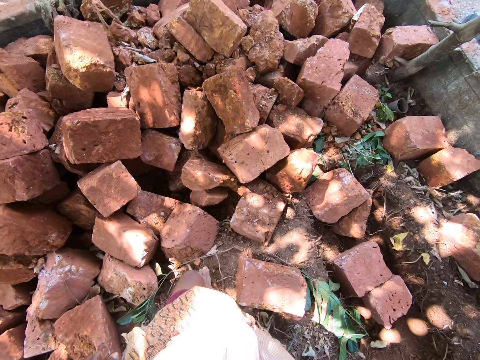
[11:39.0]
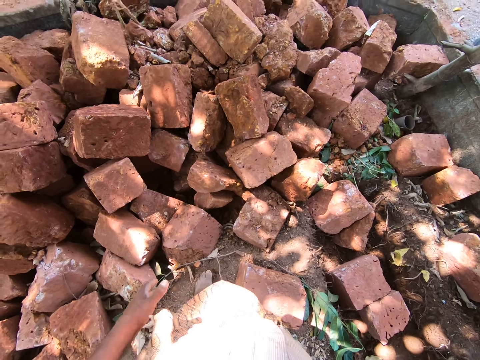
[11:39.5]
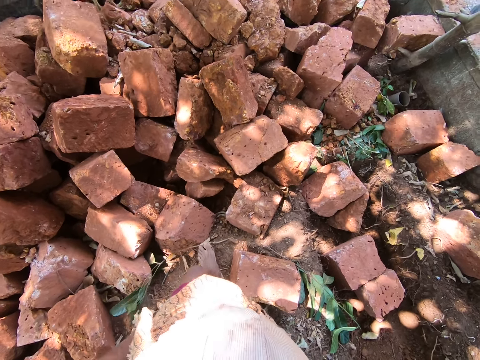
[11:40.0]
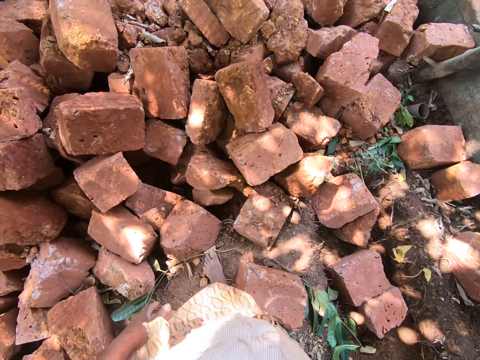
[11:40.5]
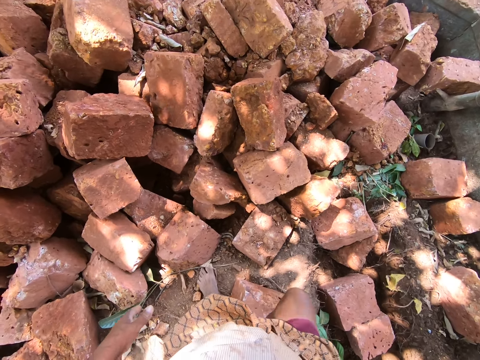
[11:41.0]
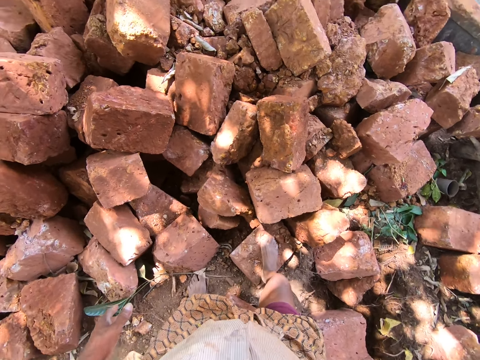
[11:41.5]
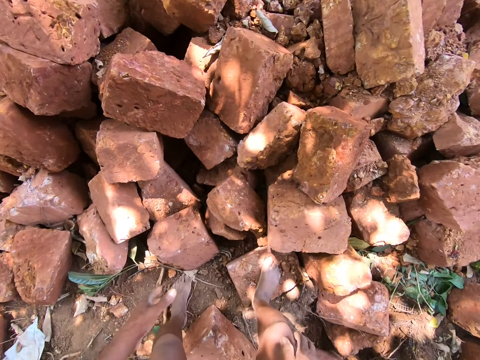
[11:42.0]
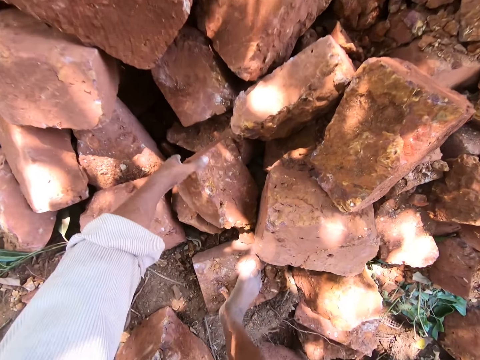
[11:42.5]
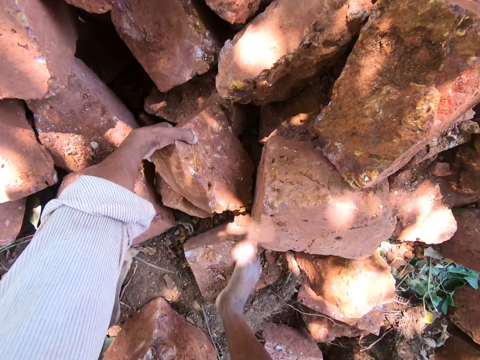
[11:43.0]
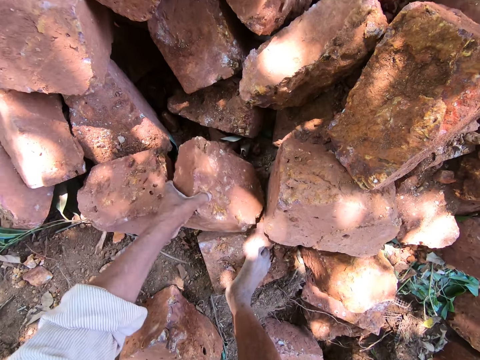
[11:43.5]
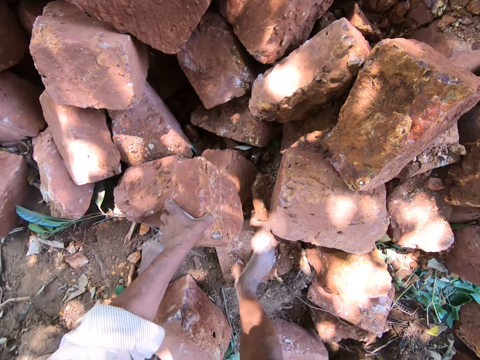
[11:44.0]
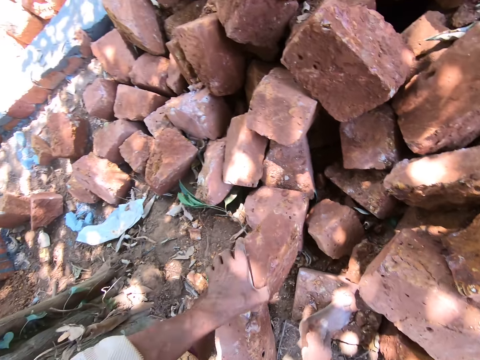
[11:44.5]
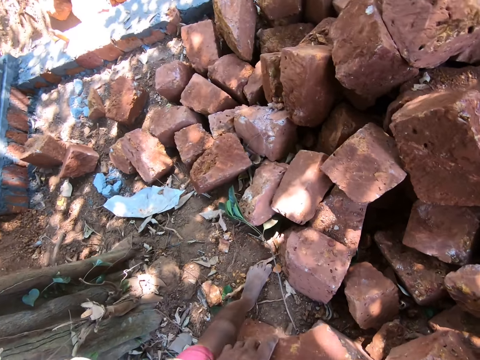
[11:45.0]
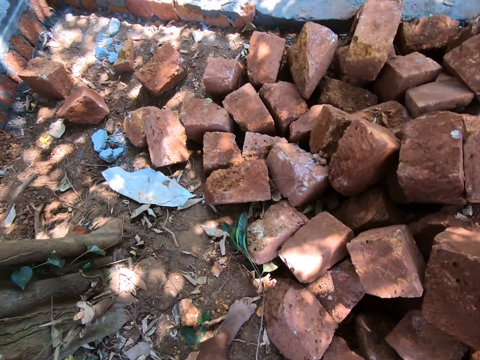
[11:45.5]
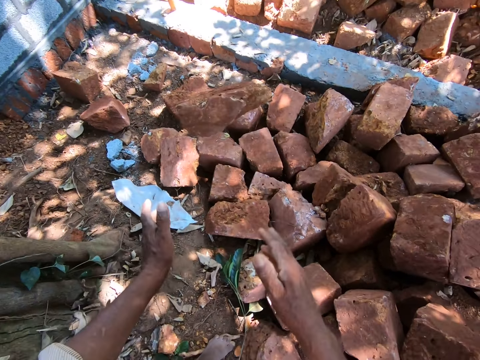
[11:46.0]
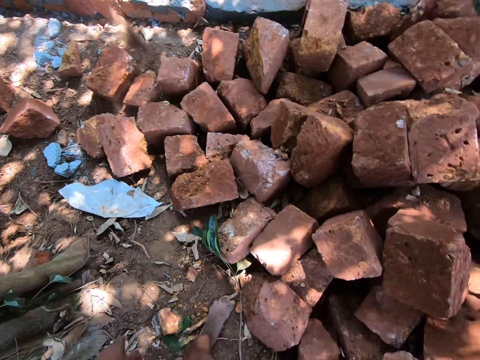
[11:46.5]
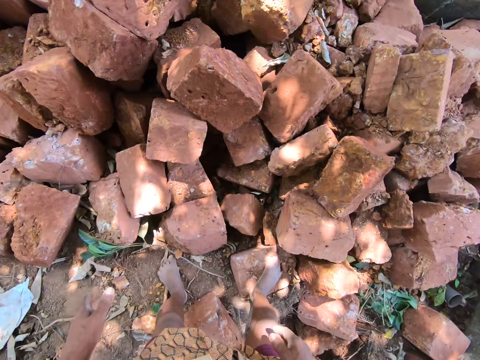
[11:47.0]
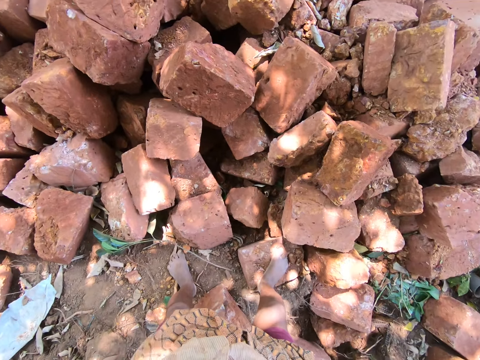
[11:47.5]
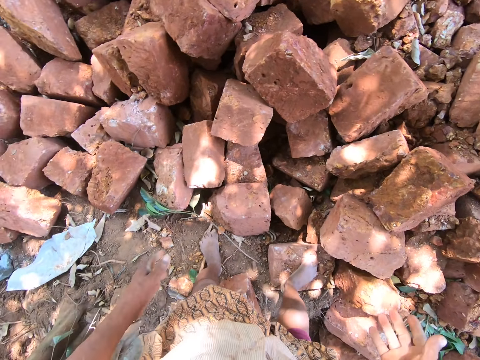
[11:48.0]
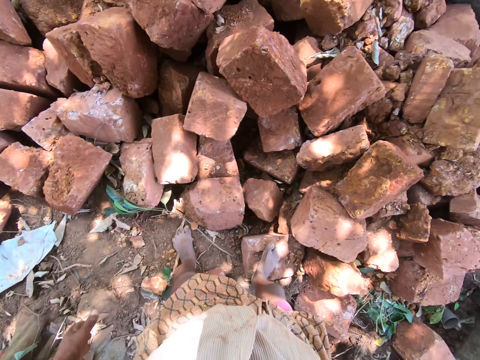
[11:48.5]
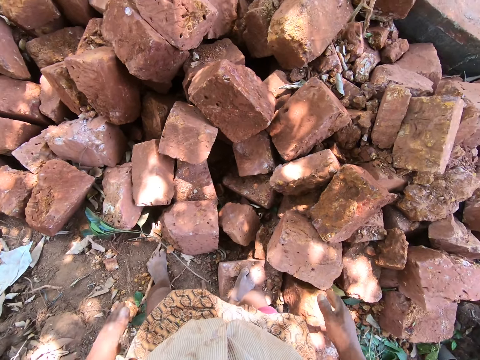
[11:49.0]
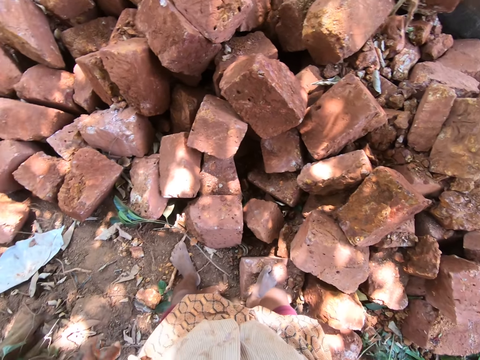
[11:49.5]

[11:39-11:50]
The camera wearer converses with the man. He picks up the brick from the heap of bricks on the ground with his left hand. He holds the brick with his hands. He throws the brick in his hands on the ground.

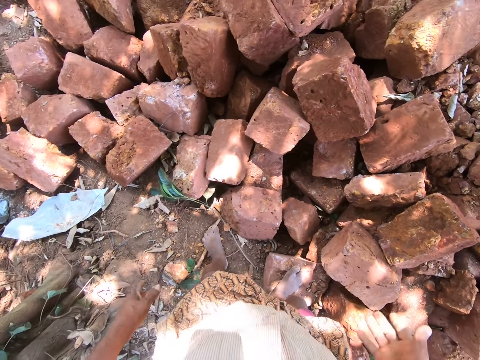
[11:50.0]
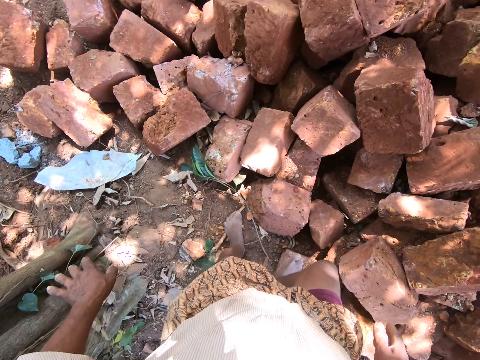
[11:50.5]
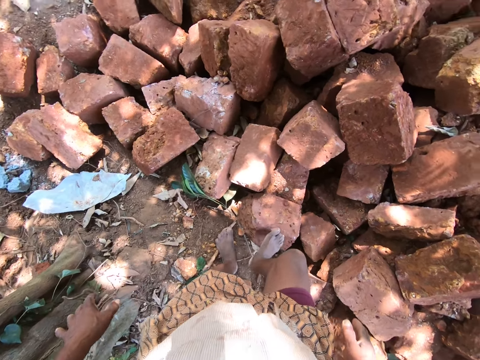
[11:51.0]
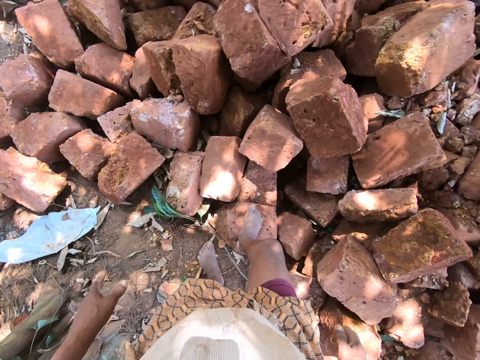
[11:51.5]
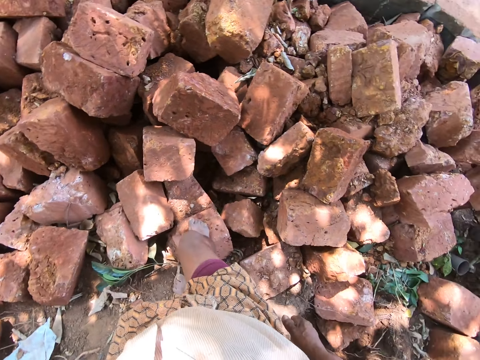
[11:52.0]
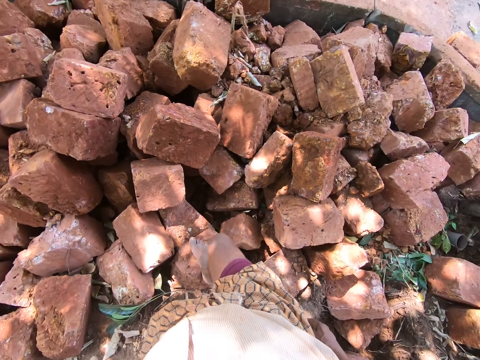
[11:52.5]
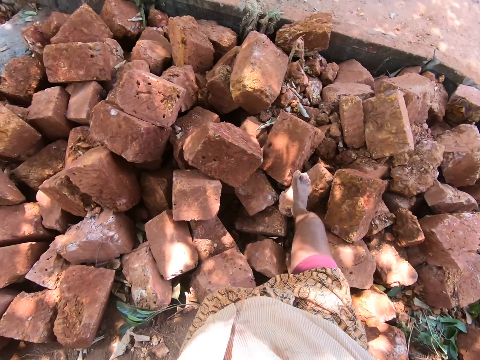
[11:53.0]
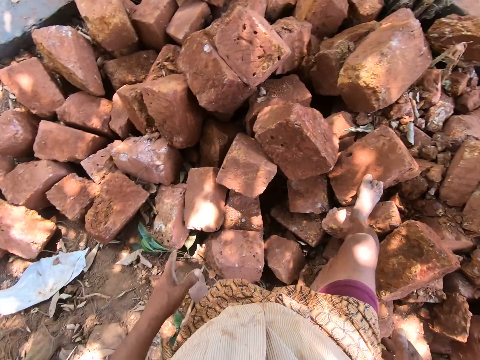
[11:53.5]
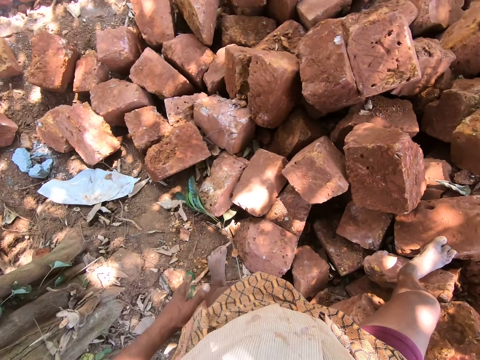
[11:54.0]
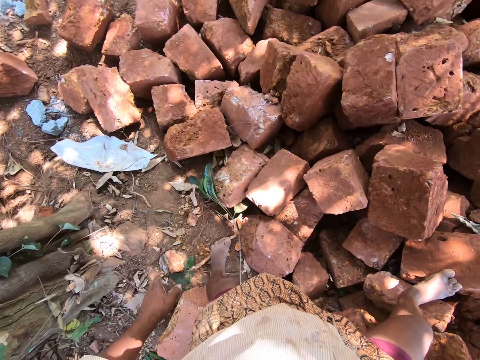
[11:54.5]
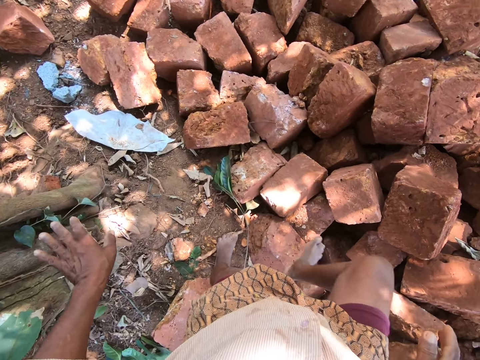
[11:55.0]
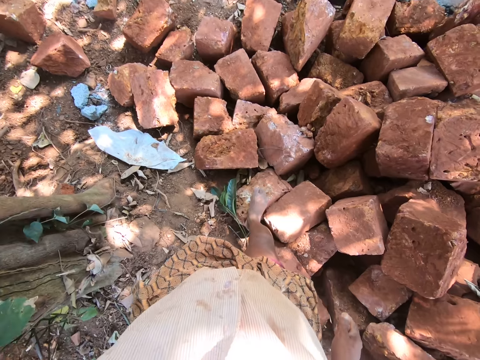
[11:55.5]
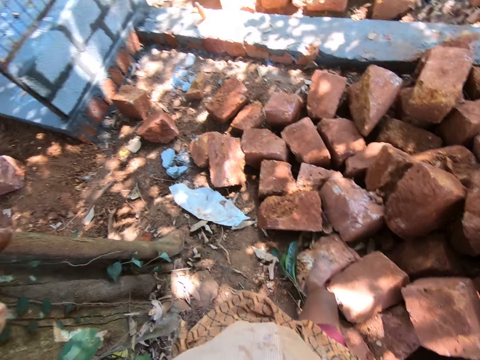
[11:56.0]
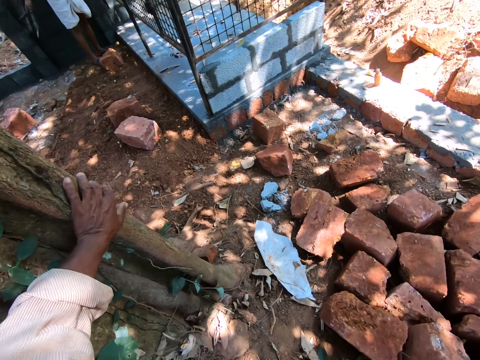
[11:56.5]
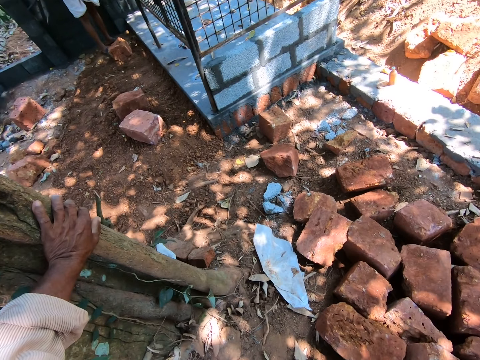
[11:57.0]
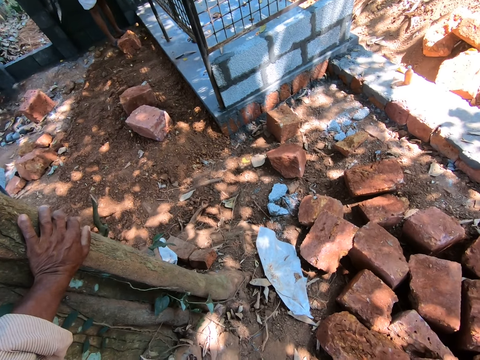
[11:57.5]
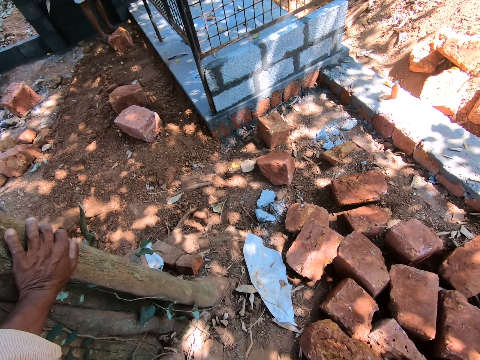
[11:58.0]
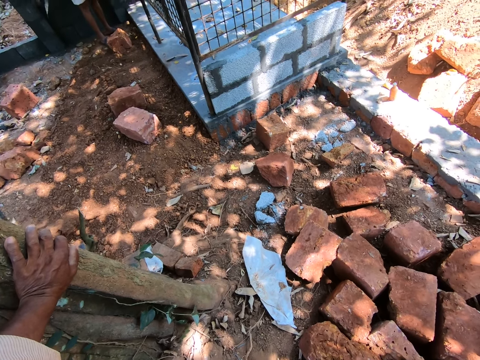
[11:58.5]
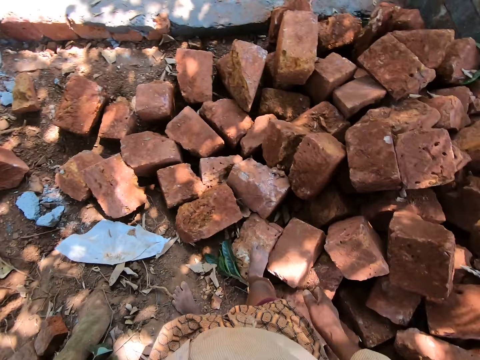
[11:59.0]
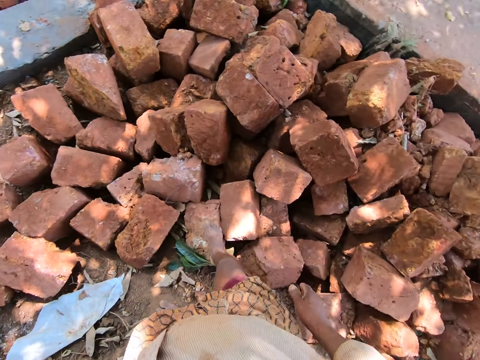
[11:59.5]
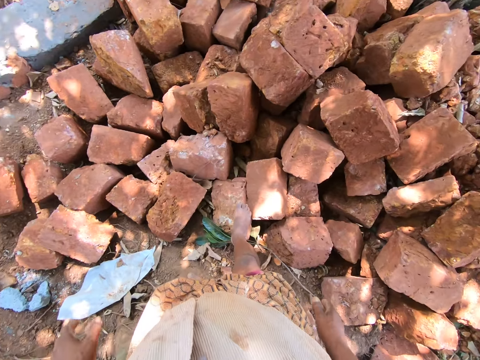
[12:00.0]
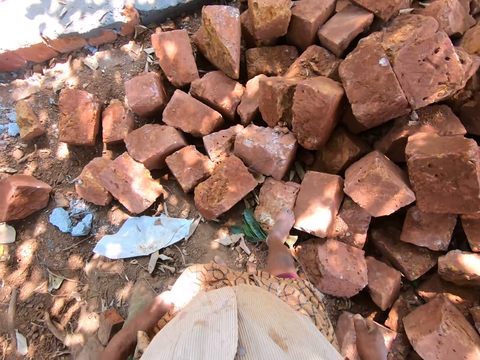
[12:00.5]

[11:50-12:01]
The camera wearer places his left hand on a tree.

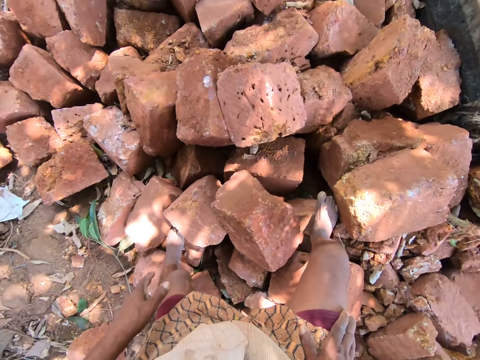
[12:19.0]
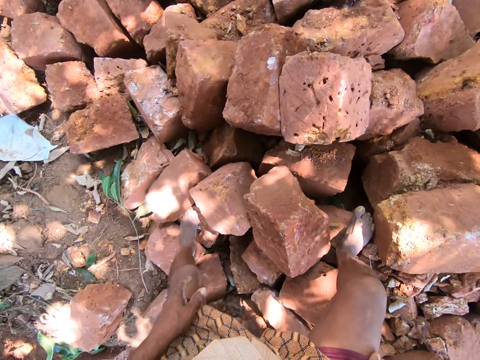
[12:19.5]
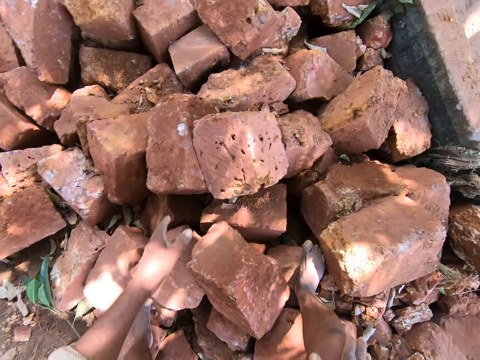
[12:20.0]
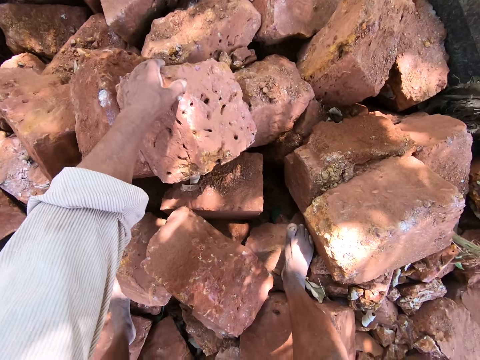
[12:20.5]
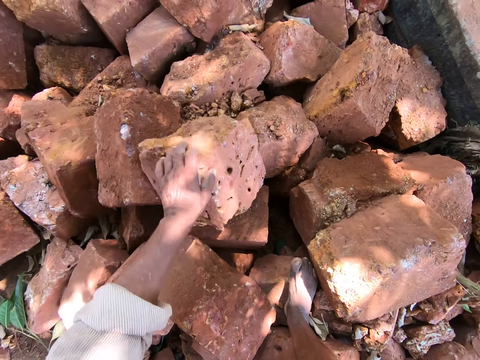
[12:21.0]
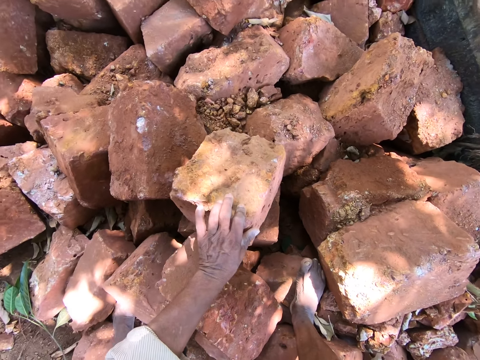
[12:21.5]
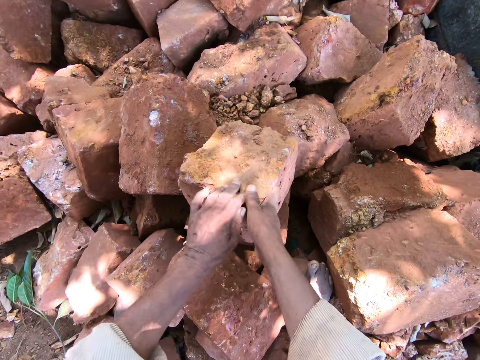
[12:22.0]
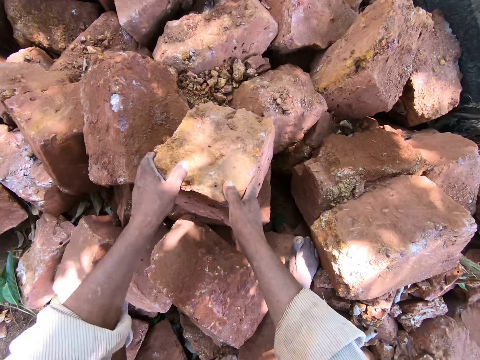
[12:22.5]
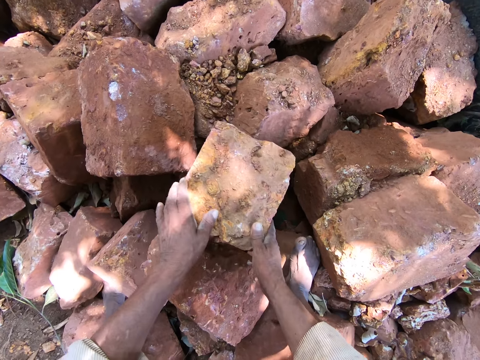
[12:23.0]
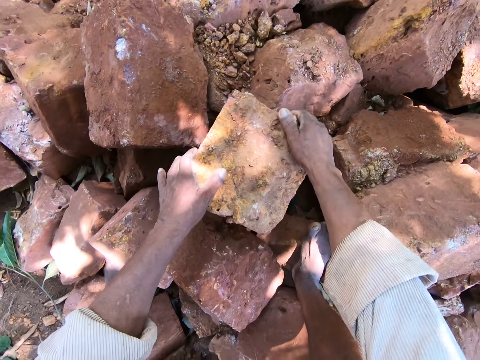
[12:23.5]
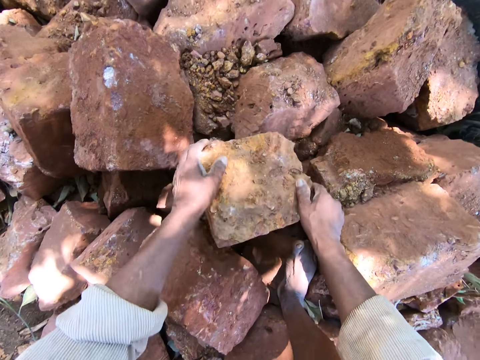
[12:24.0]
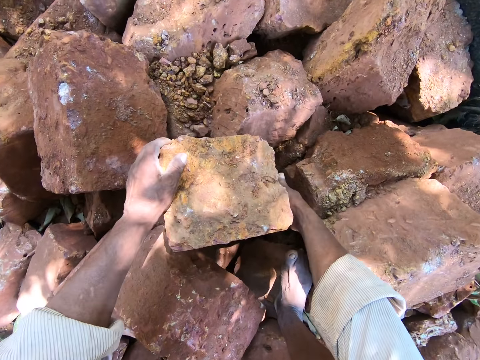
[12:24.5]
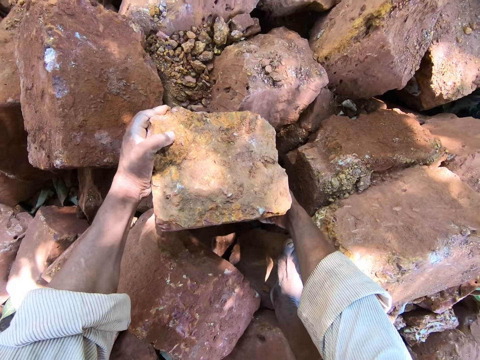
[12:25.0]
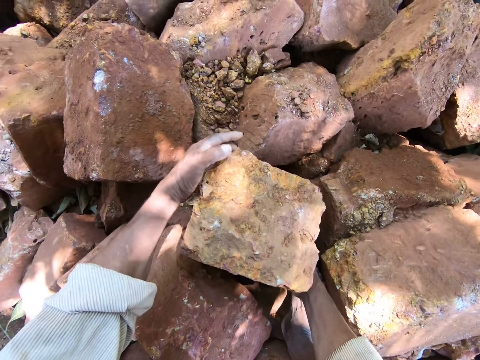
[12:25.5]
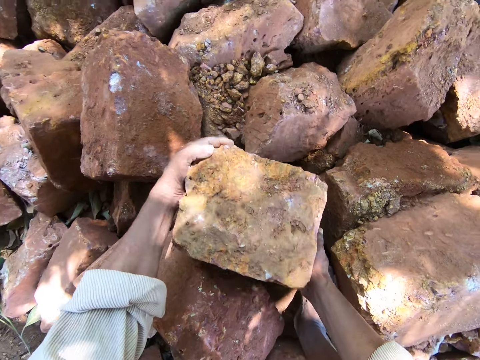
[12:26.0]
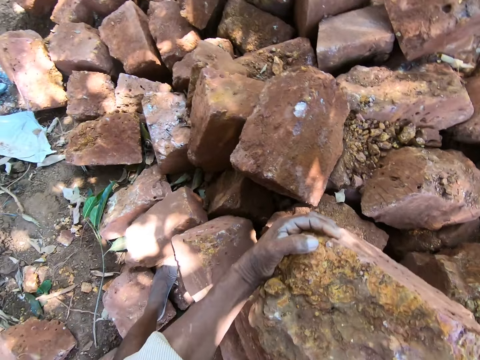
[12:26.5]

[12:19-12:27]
The camera wearer moves a brick on the heap of bricks on the ground with his left hand. He lifts a stone. He moves the brick on the heap of bricks on the ground with his hands. He picks up the brick from the heap of bricks on the ground with his left hand.
